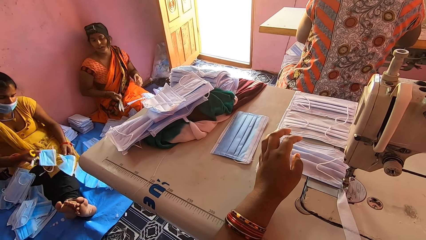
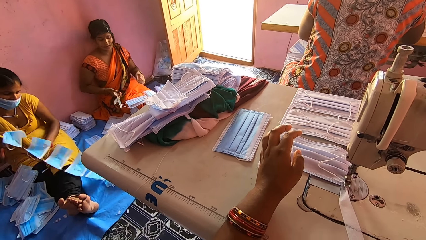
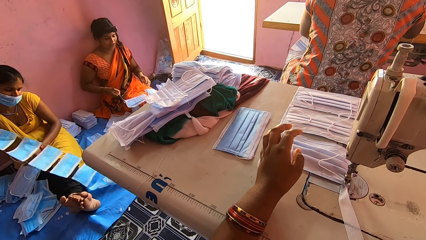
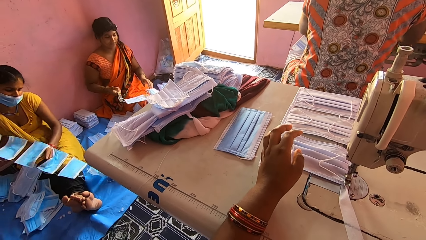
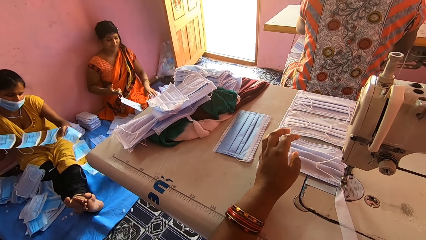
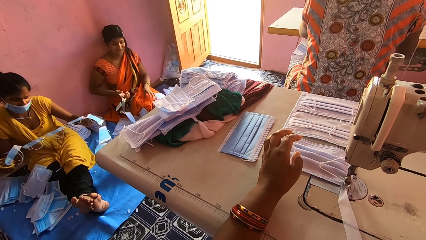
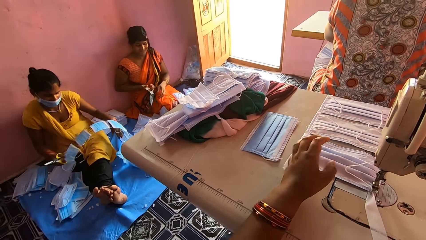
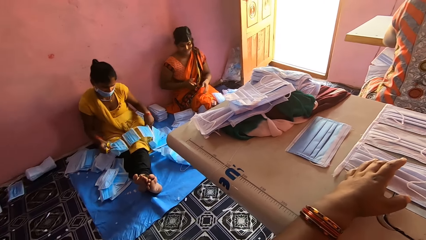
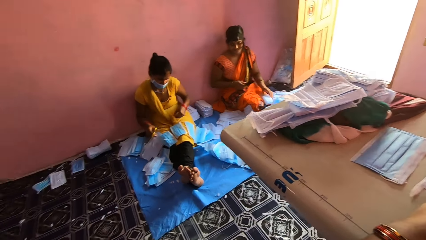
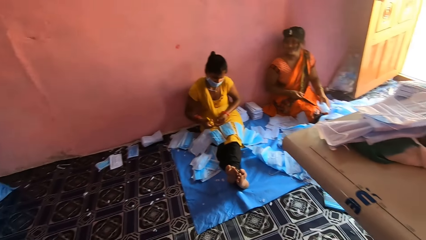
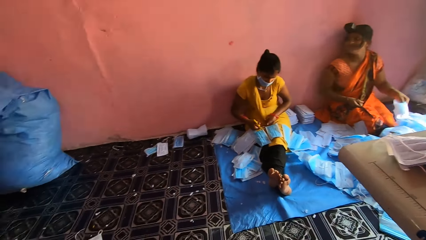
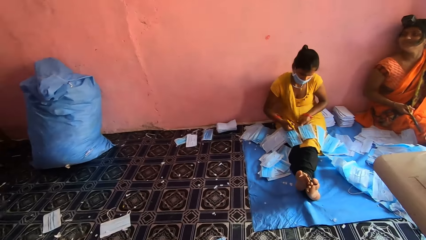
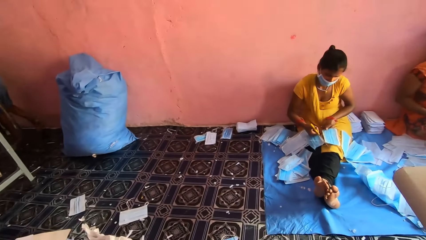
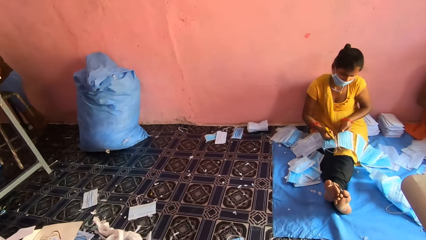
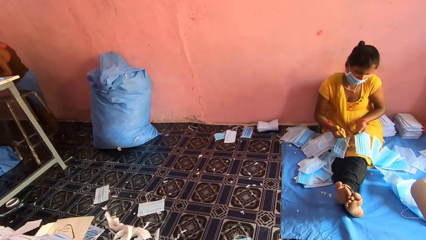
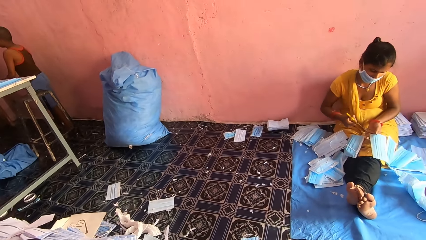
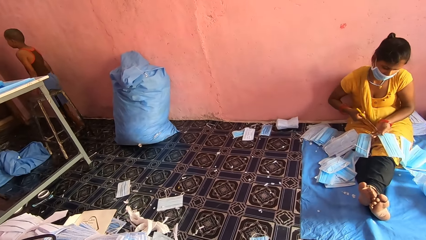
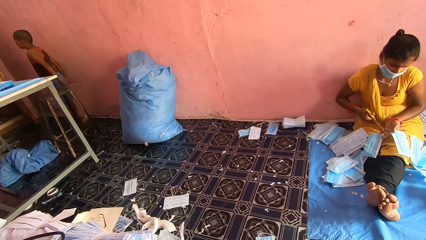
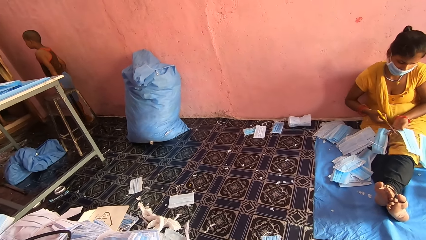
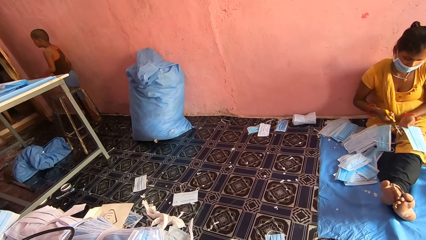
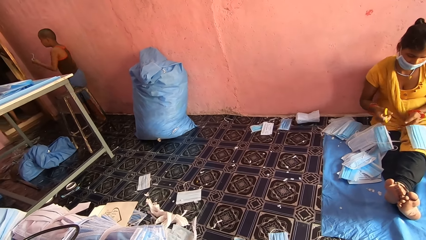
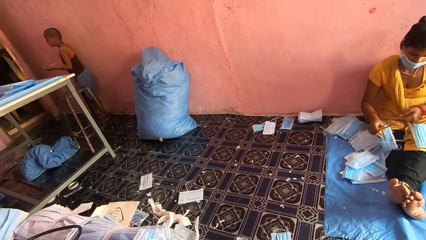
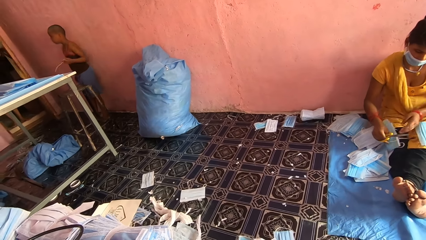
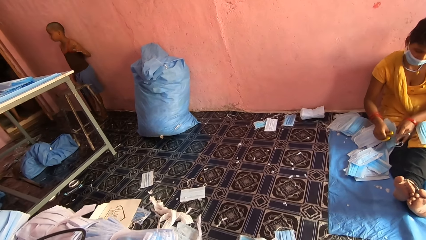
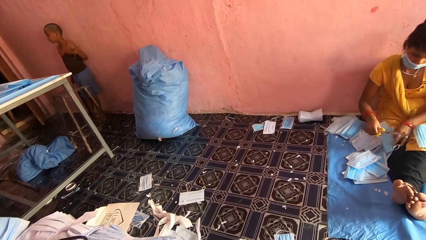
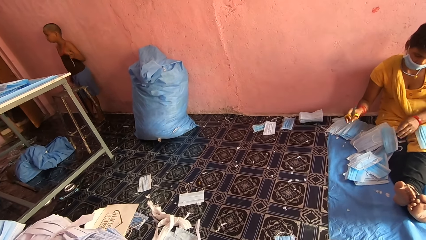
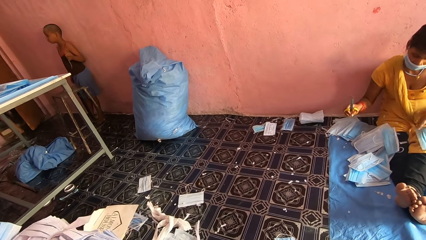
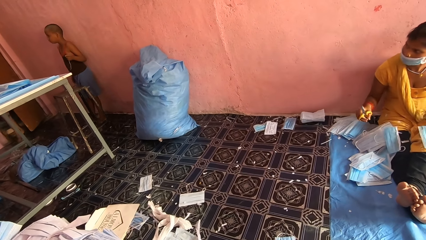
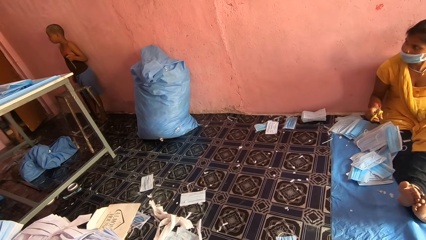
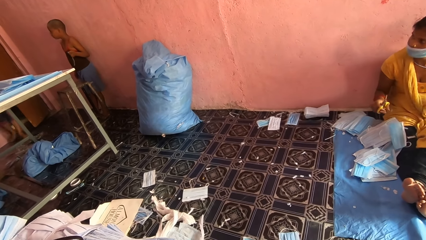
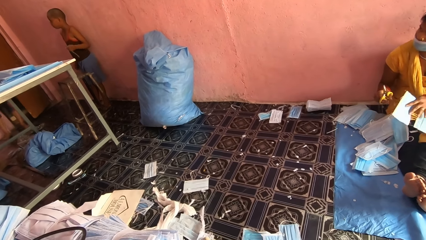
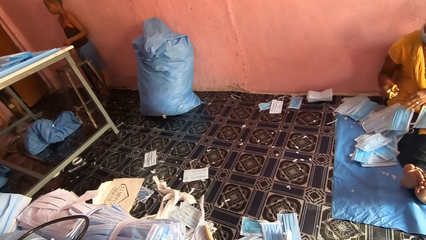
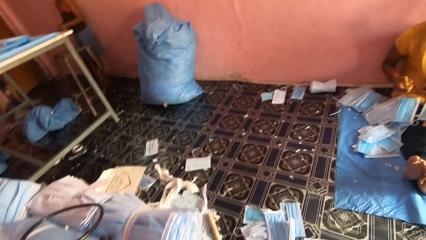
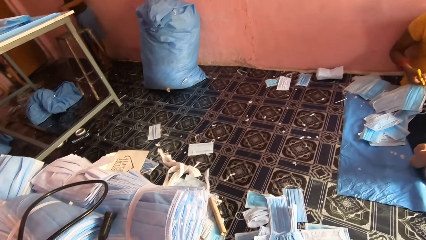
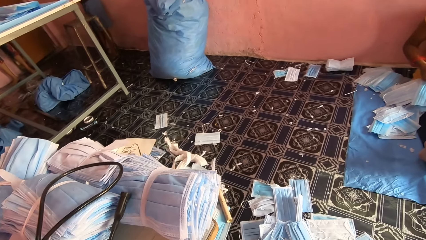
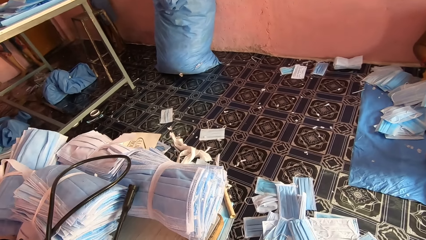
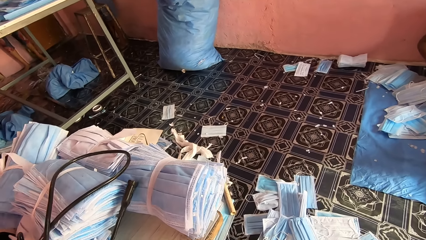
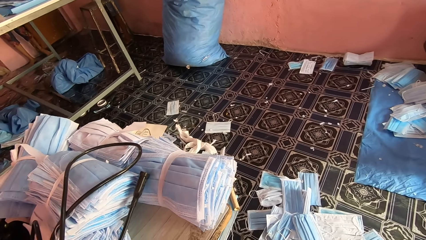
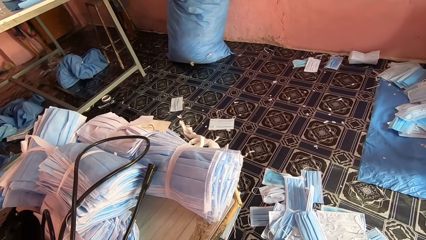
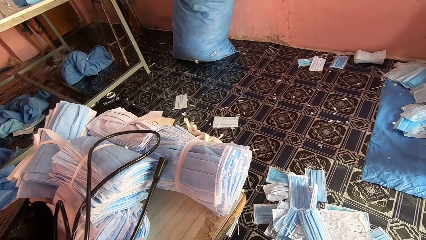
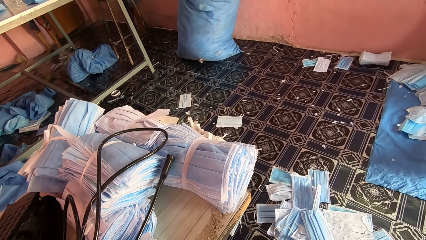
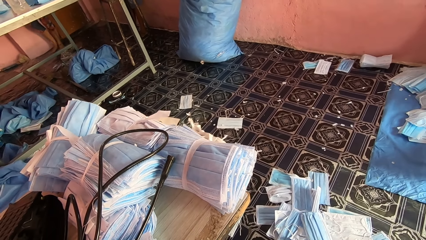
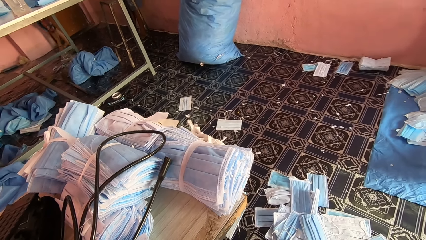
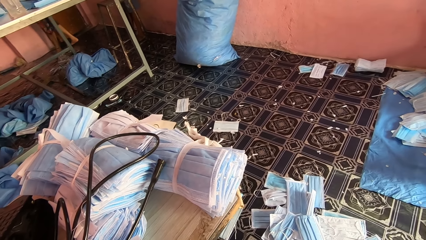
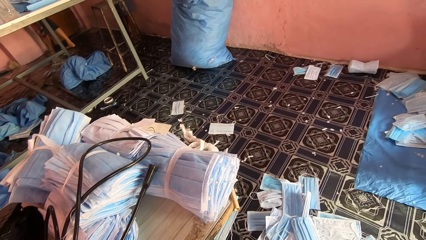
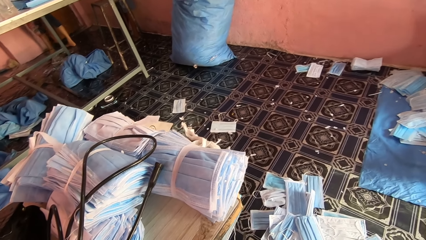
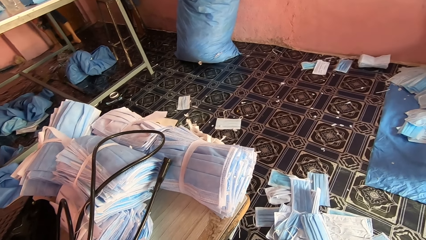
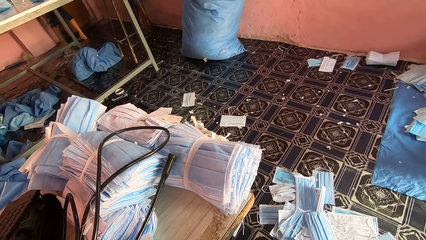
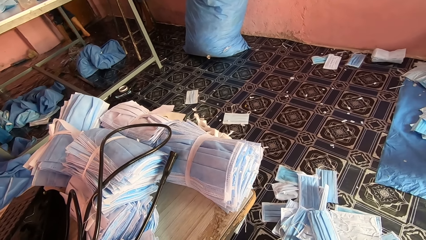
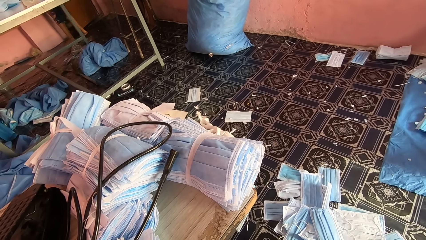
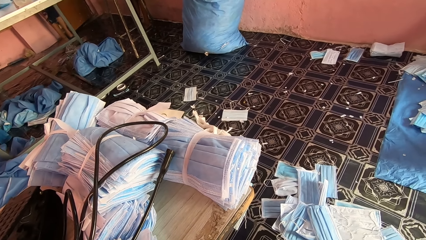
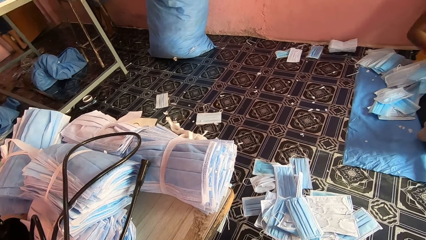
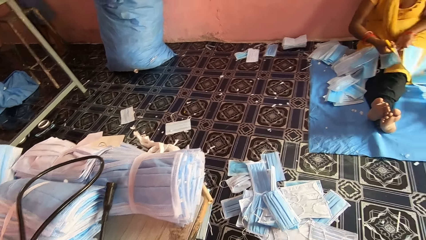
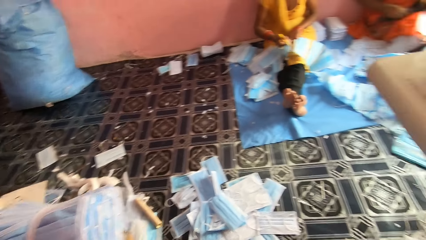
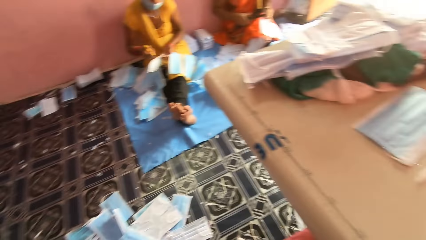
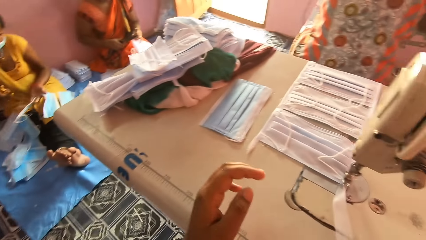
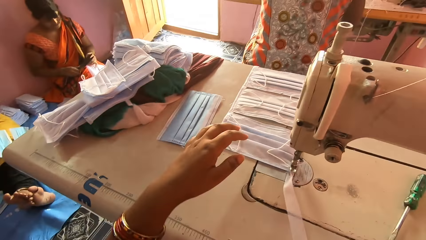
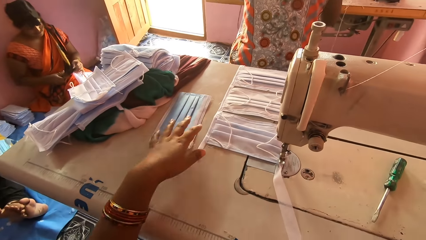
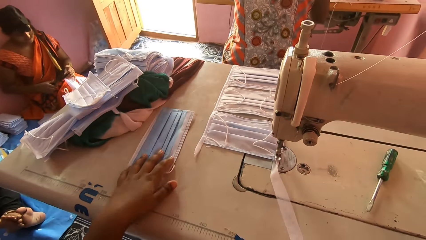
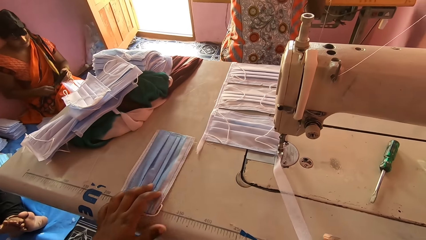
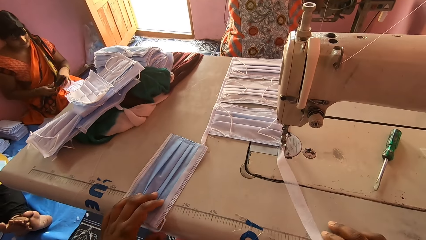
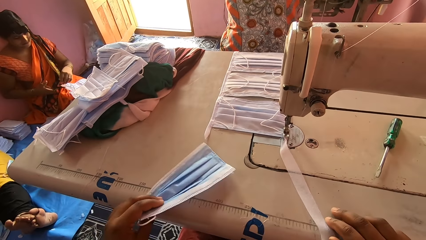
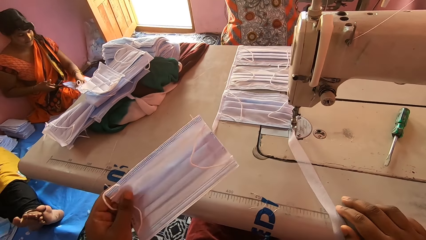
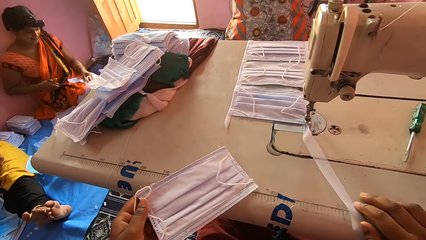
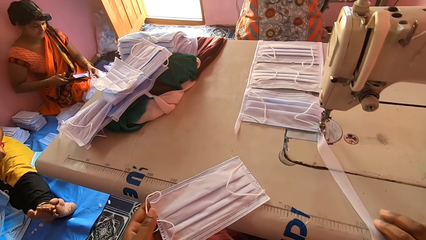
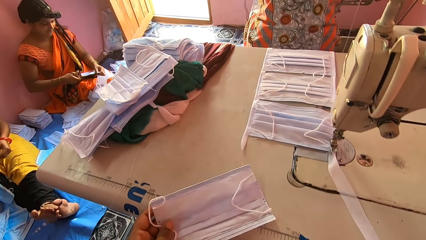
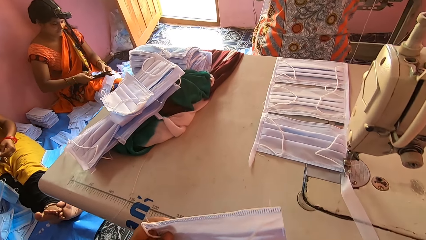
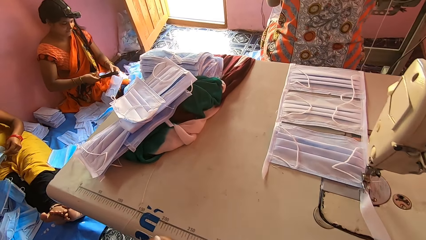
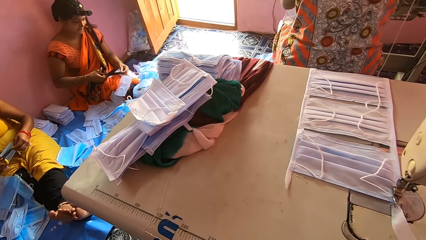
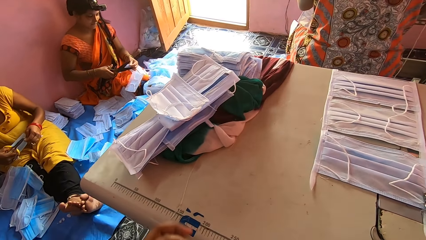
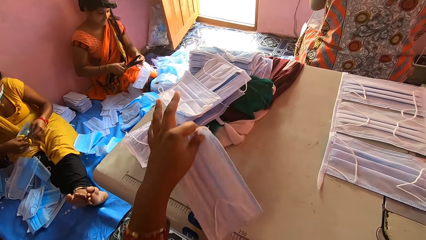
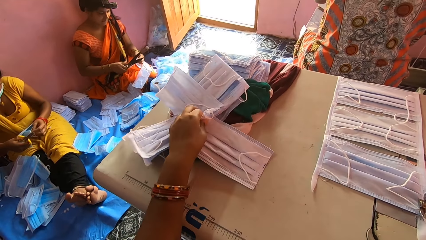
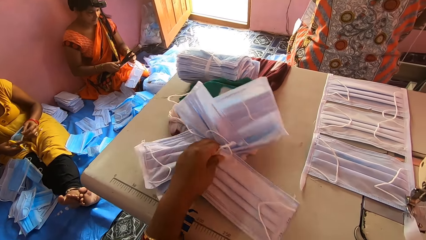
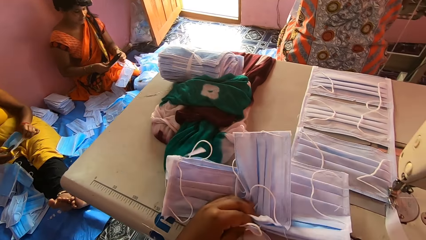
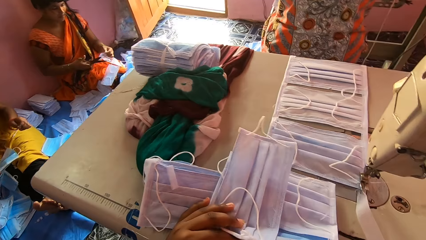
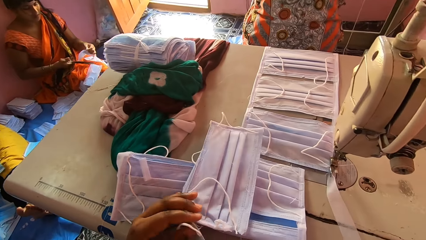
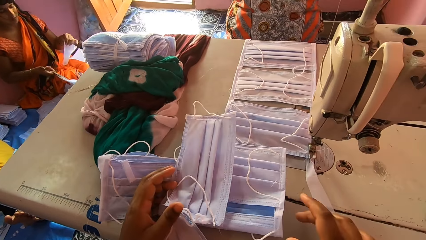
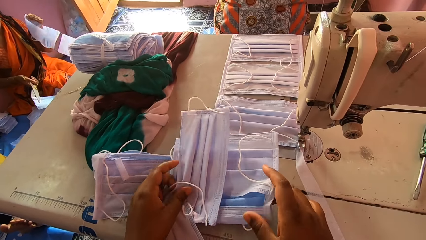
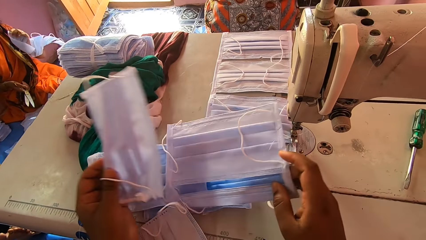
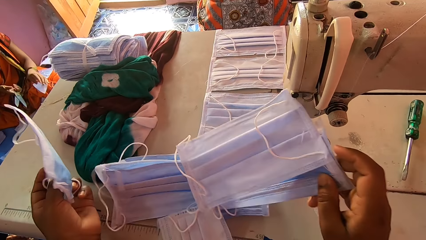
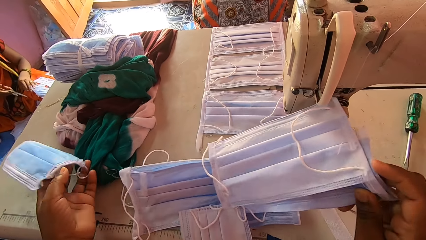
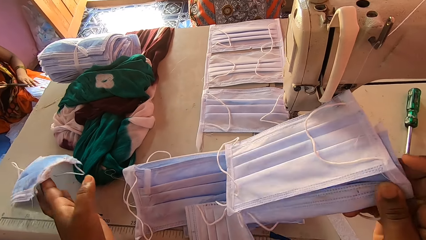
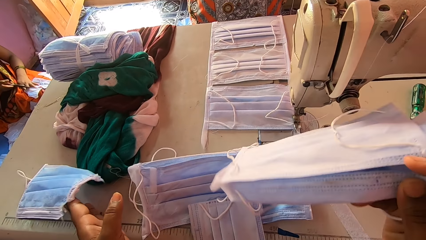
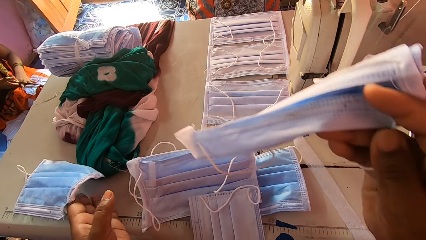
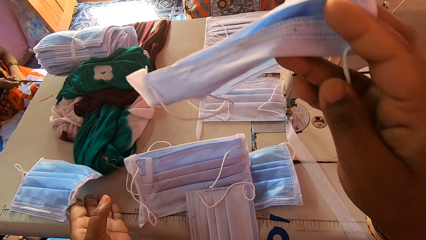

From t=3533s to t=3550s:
The camera wearer looks at a person. She looks at the blue sack on the floor. She looks at another person. She looks at the bundles of the masks on the table. She picks a mask on the sewing machine bed with the left hand. She turns the mask with the left hand. She picks more masks on the table with the left hand.
